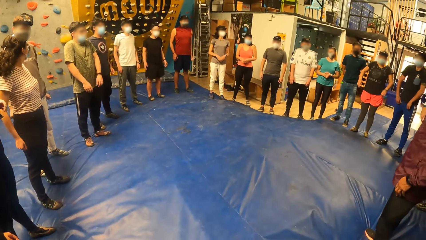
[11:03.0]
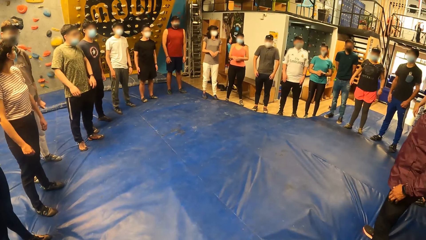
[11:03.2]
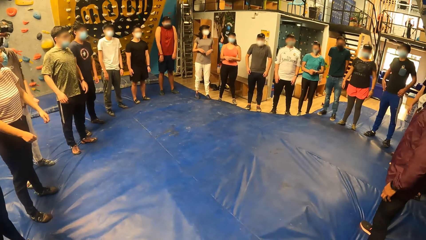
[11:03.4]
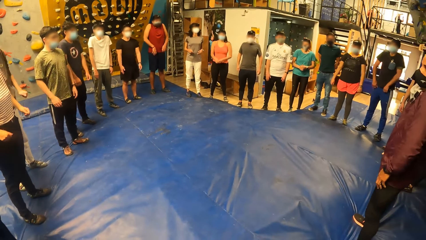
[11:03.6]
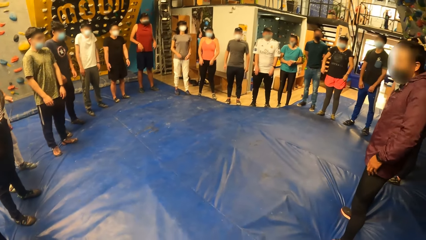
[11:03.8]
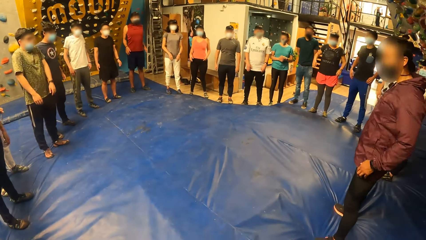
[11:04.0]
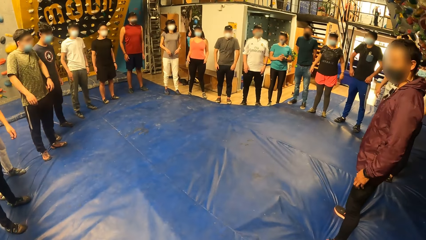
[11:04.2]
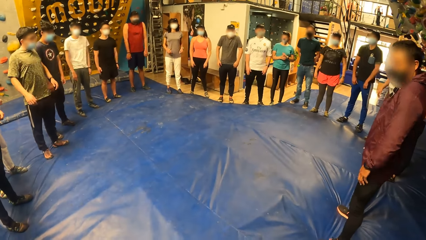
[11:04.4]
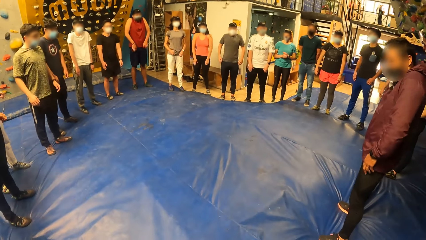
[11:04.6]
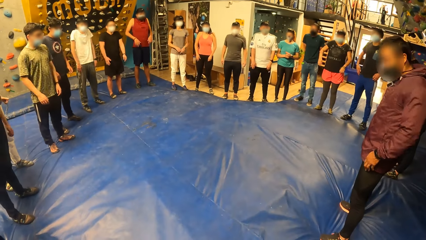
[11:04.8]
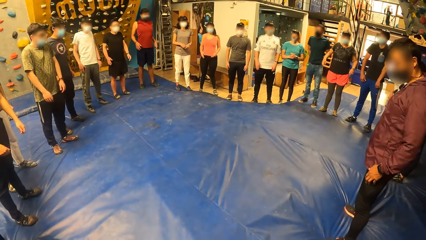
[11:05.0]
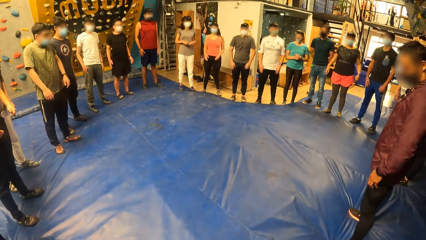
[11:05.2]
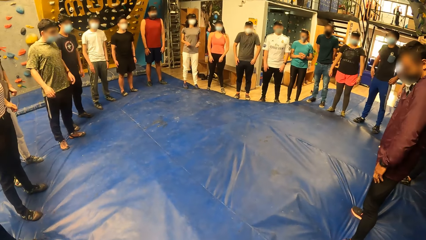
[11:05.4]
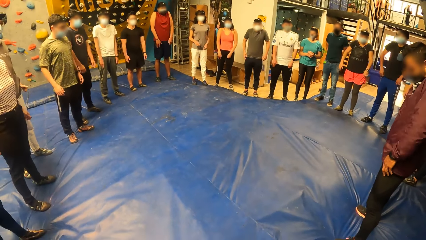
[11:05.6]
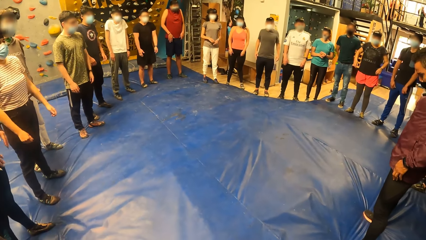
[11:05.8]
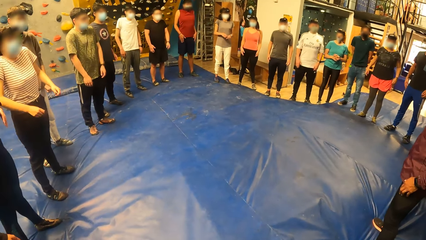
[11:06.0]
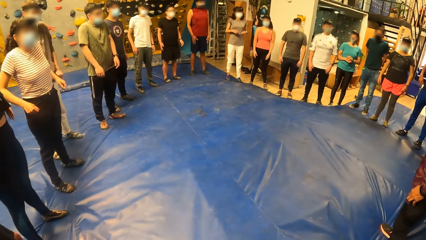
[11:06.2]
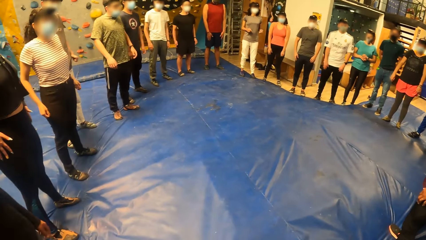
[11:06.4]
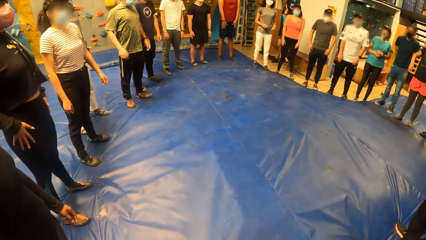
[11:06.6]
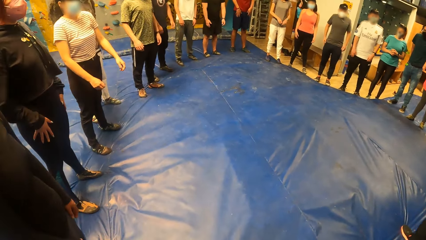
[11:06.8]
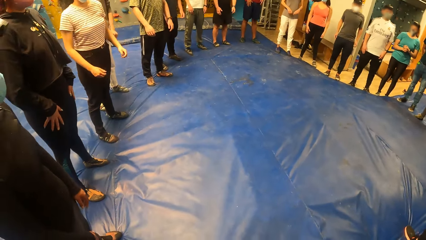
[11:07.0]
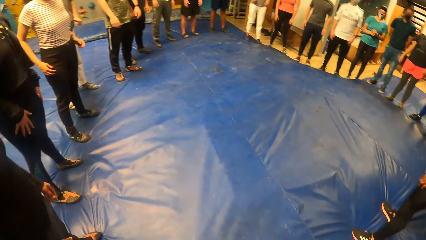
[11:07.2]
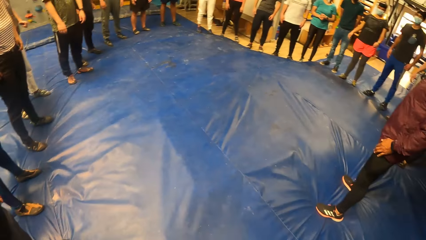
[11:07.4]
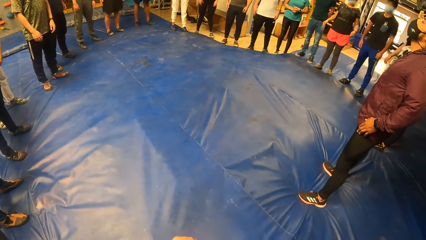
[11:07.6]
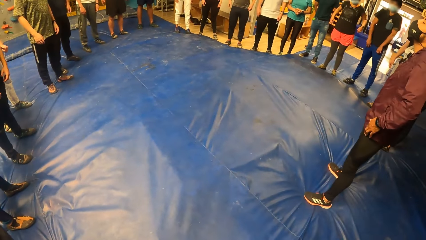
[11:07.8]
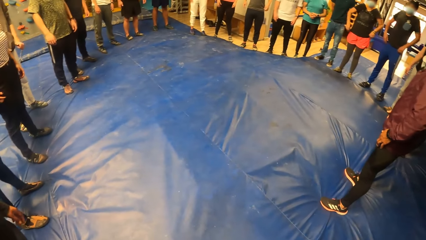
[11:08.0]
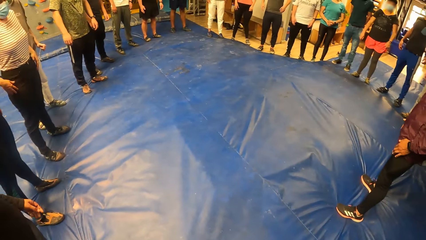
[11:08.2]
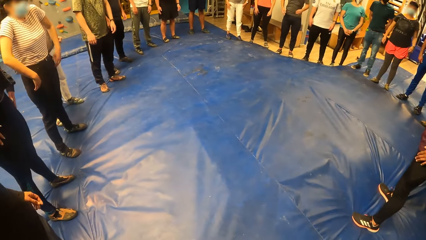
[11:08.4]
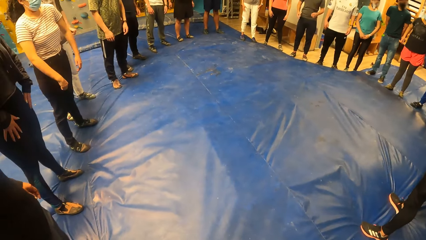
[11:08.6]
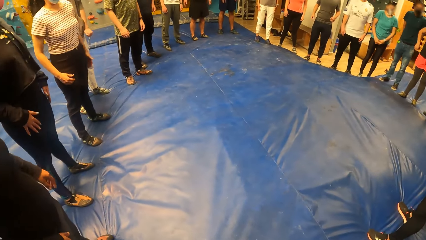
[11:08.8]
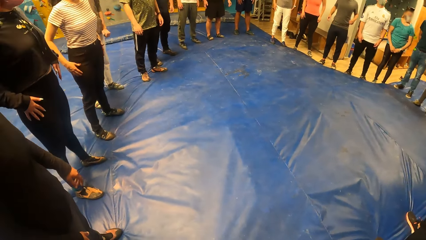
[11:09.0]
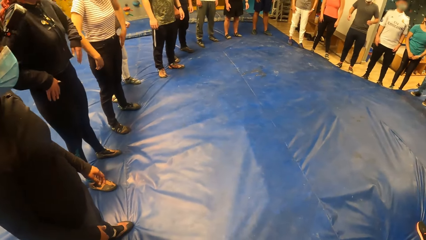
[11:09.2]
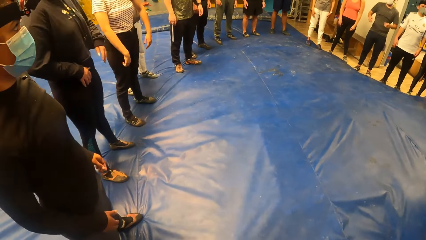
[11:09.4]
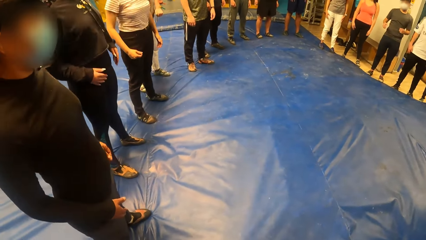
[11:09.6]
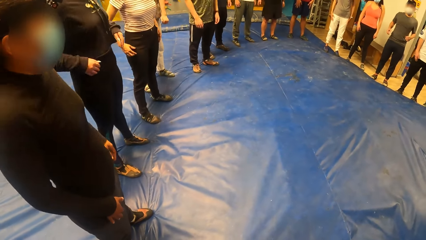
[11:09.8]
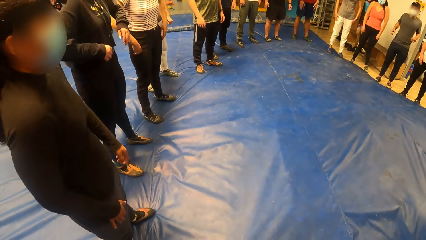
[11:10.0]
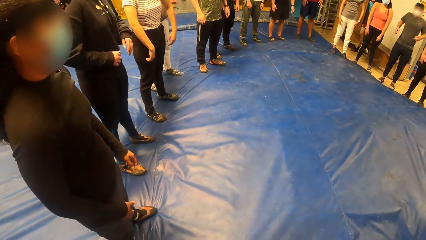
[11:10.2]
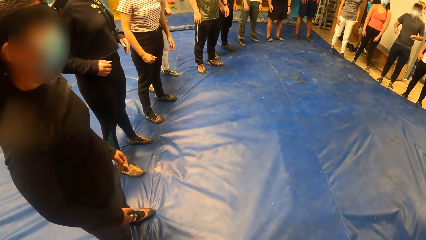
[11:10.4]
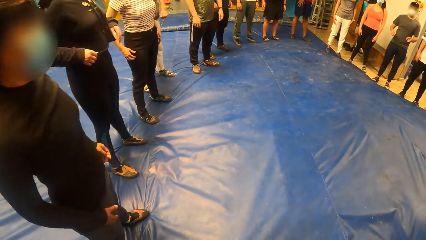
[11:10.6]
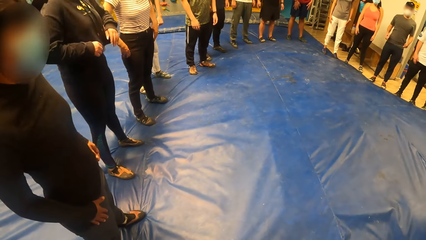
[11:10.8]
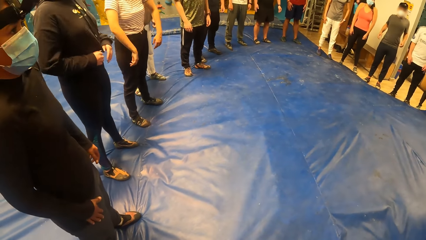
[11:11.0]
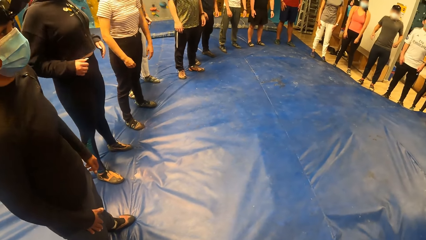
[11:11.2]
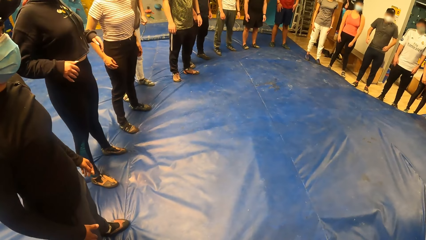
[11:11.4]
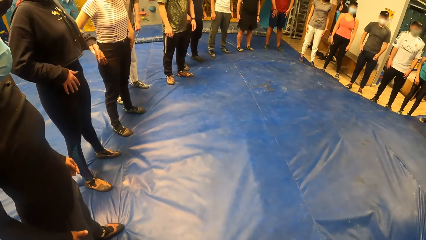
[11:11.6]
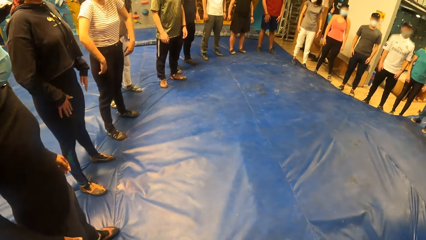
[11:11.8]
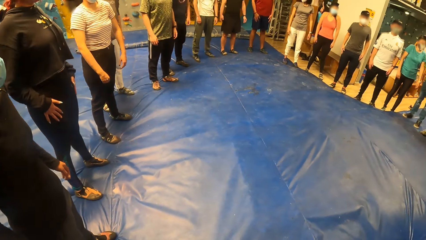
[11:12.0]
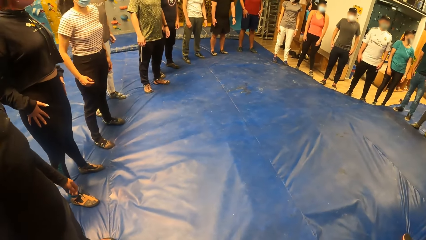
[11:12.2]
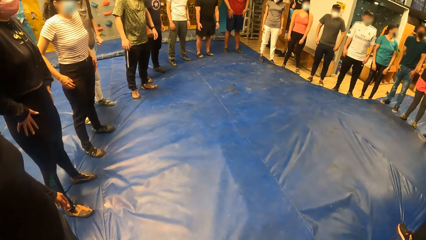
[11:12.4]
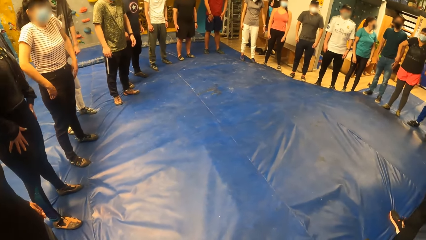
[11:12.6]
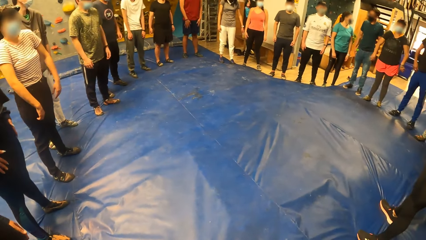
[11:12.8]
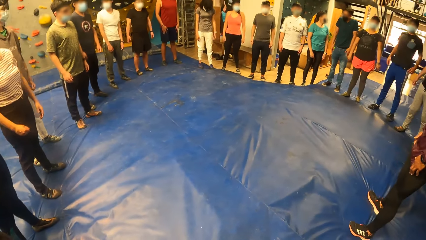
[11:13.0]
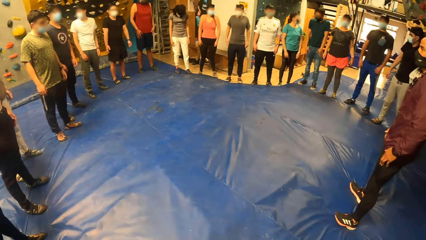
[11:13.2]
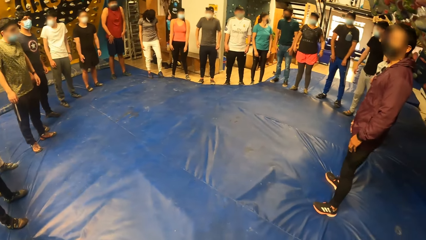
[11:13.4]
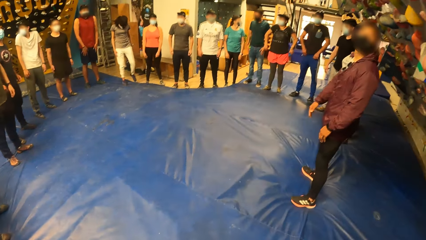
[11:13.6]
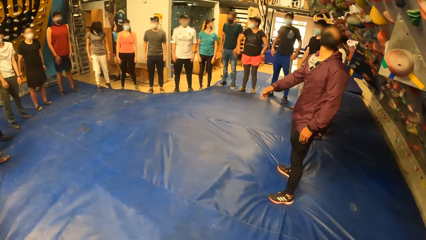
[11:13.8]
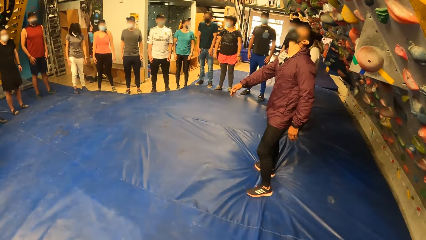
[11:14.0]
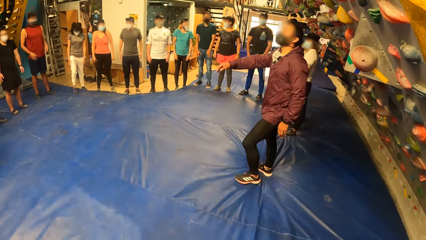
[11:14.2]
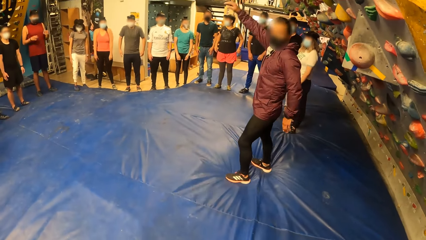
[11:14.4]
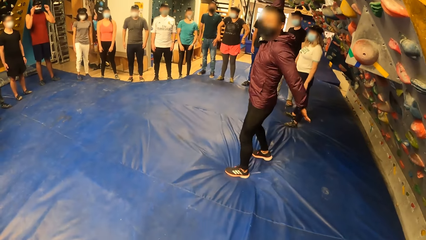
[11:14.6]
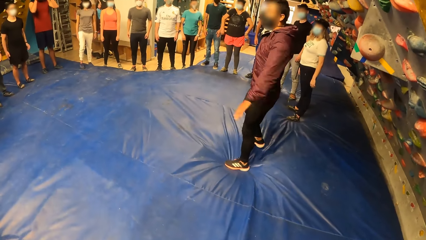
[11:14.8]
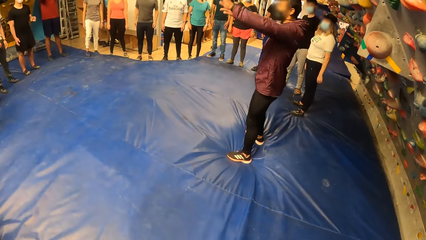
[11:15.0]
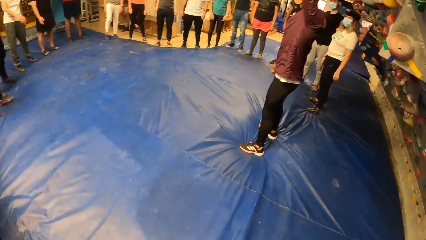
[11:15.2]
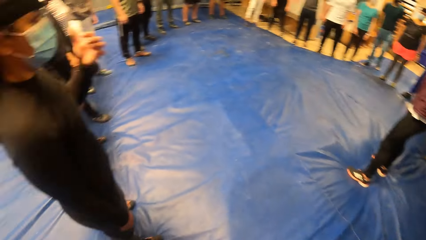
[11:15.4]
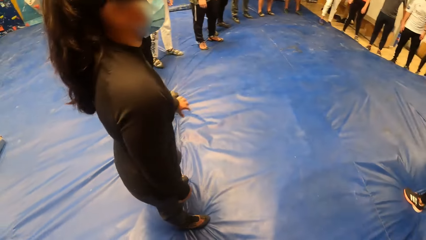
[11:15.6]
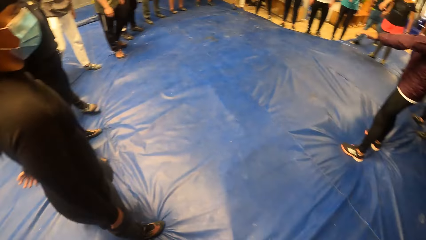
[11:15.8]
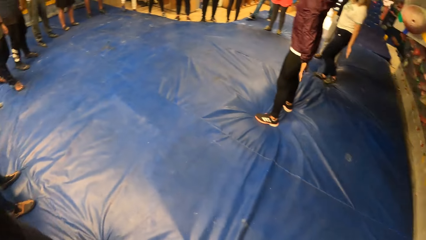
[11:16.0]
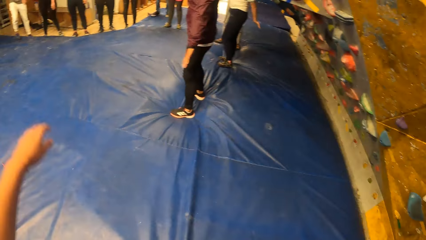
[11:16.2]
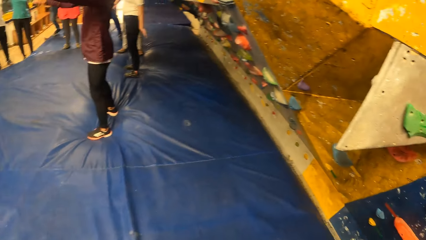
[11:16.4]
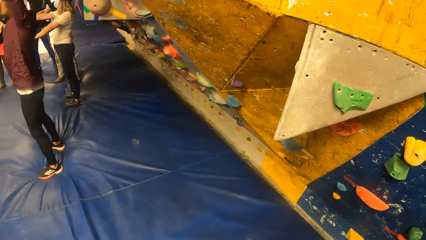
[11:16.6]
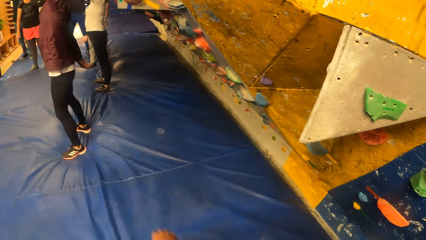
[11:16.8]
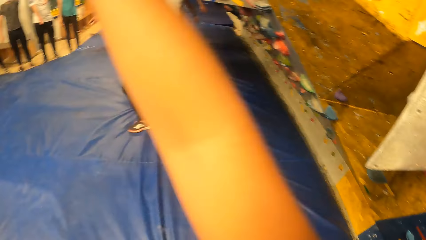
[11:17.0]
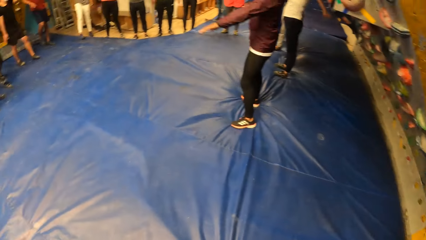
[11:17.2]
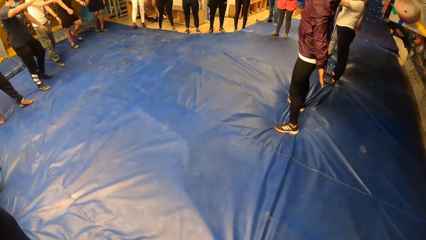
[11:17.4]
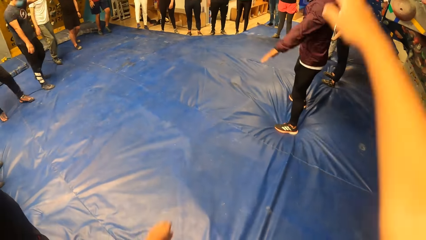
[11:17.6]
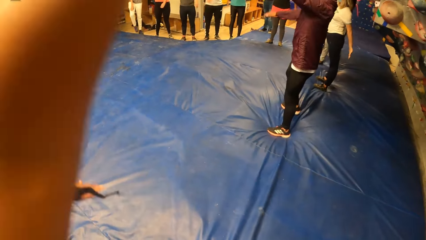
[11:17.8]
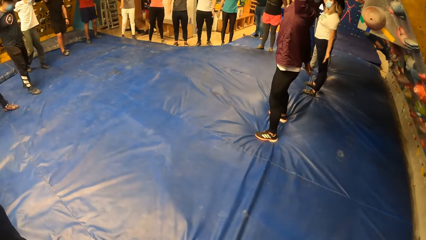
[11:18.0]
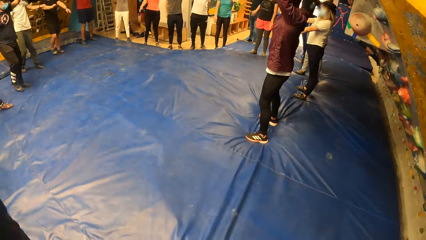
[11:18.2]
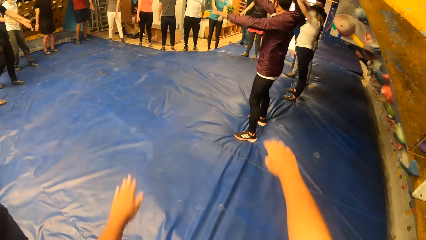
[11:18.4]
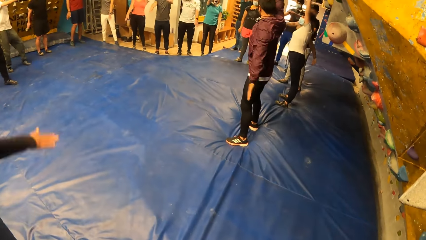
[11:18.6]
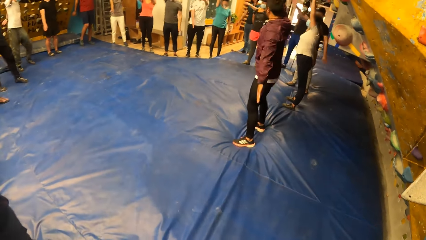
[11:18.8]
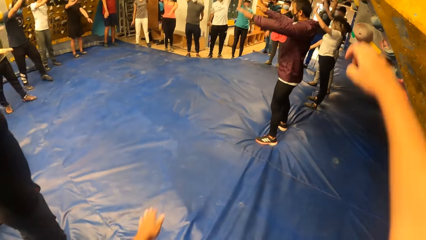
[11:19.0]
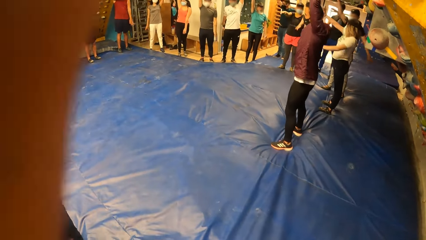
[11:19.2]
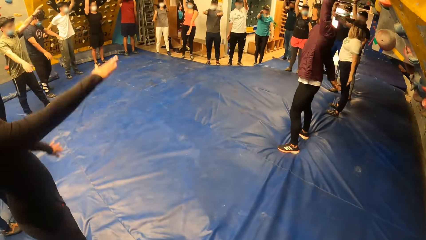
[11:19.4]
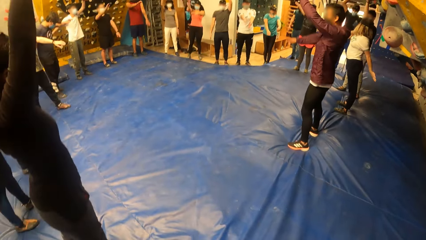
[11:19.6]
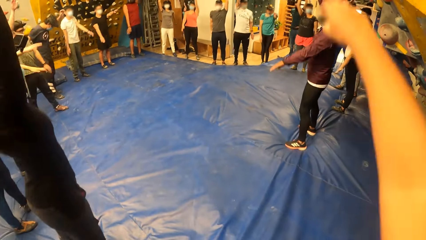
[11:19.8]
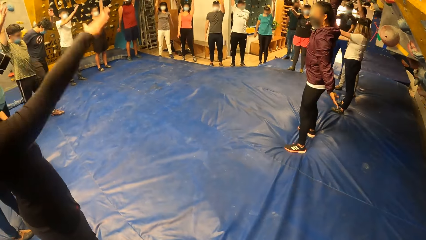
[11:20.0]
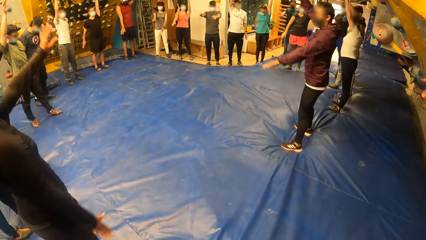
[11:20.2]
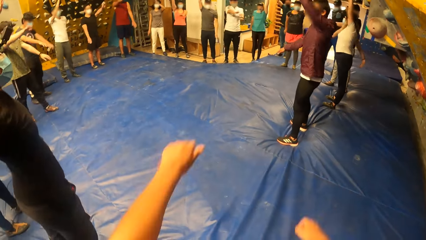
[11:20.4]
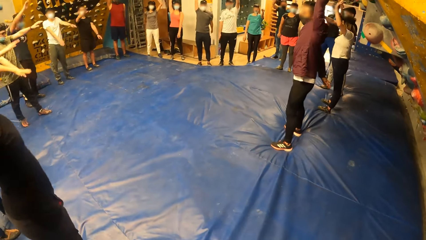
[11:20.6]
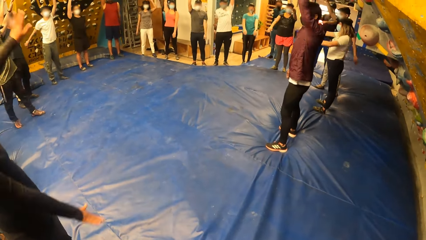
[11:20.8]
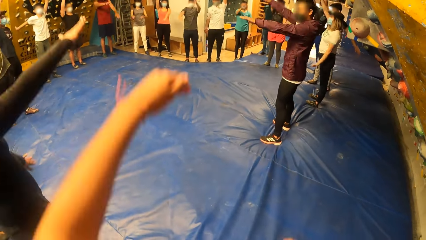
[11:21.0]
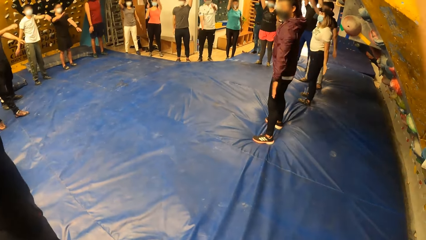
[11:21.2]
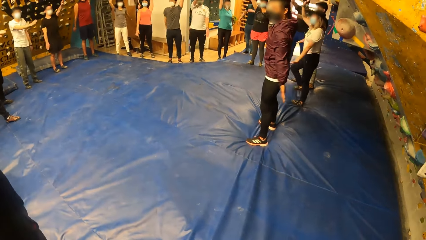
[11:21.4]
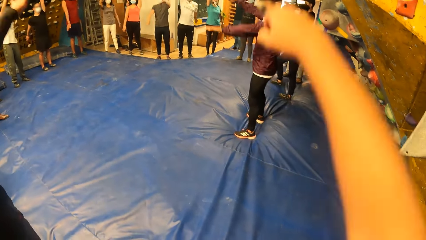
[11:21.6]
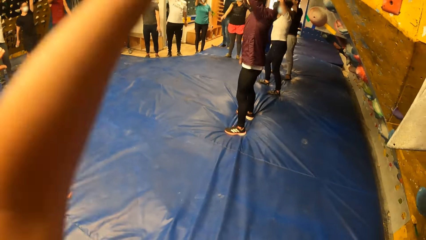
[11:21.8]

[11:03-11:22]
The camera wearer swings hands.
